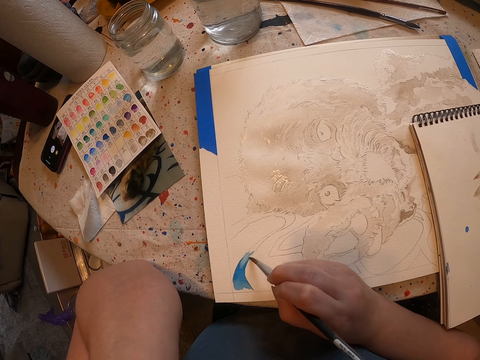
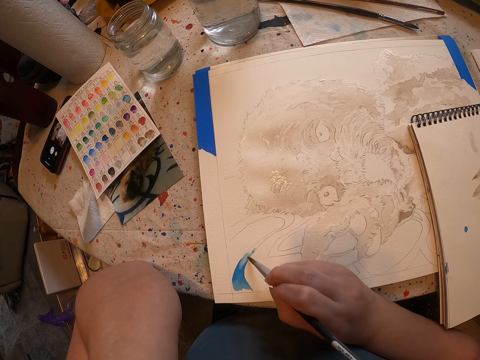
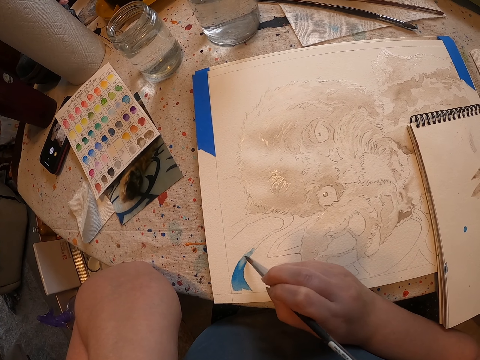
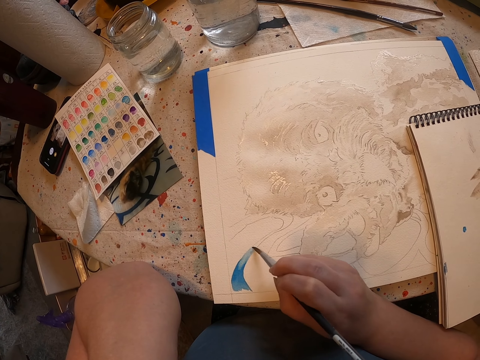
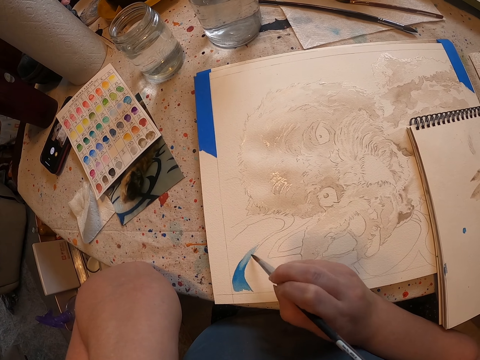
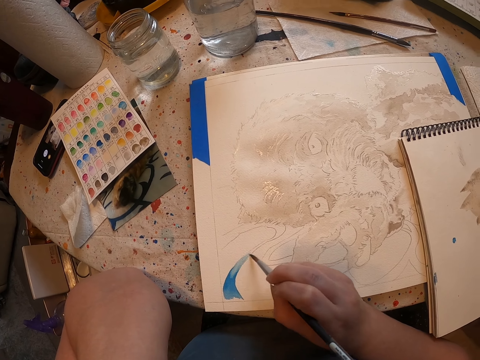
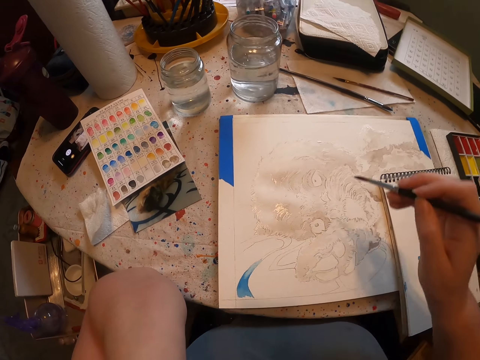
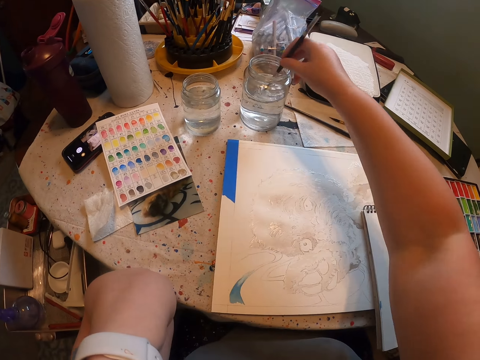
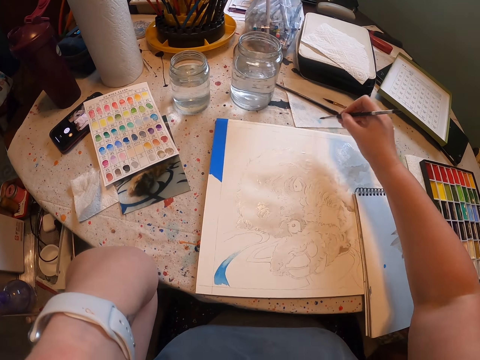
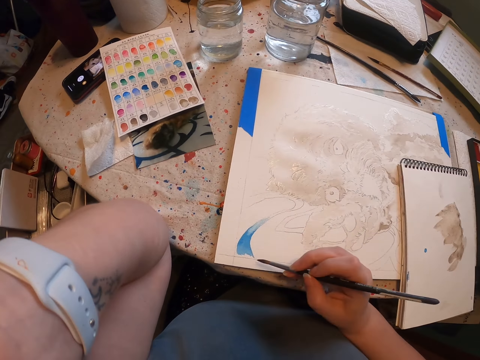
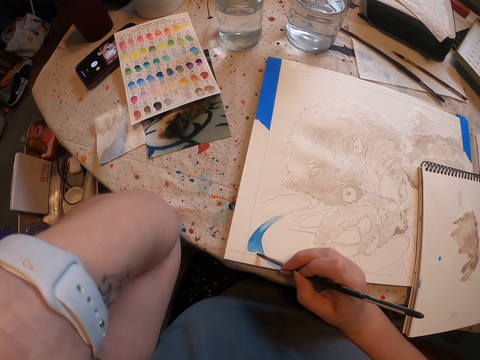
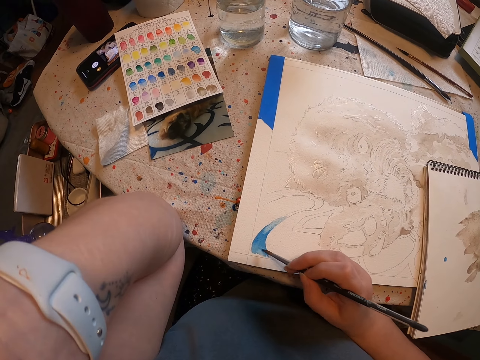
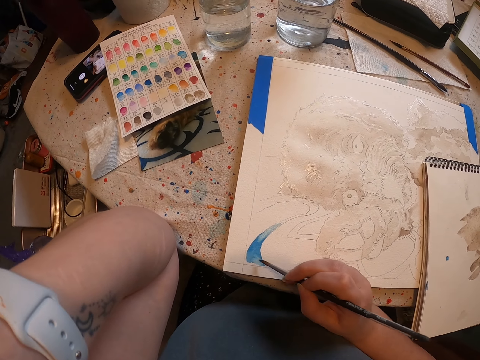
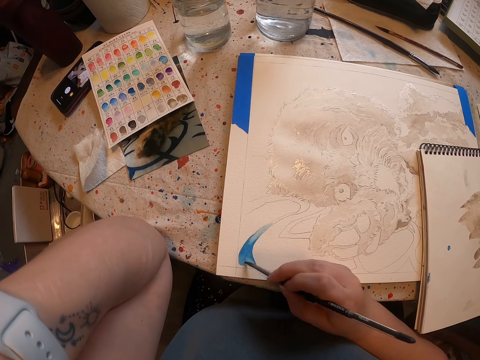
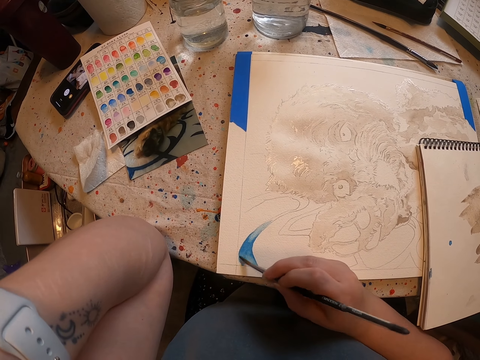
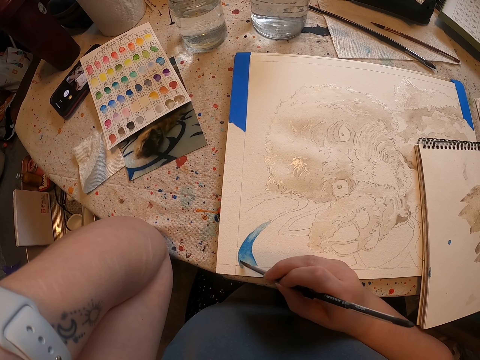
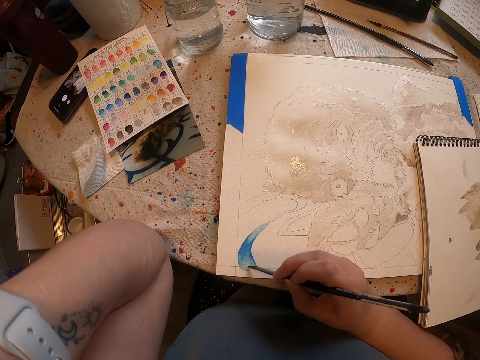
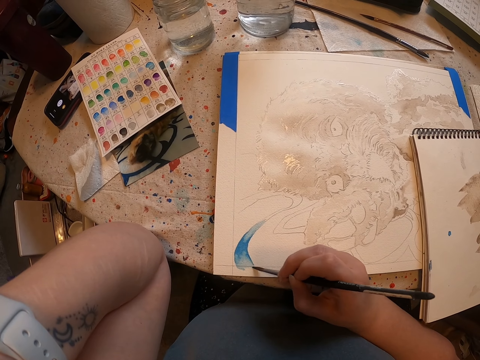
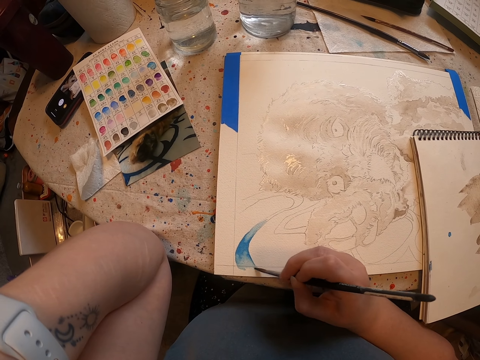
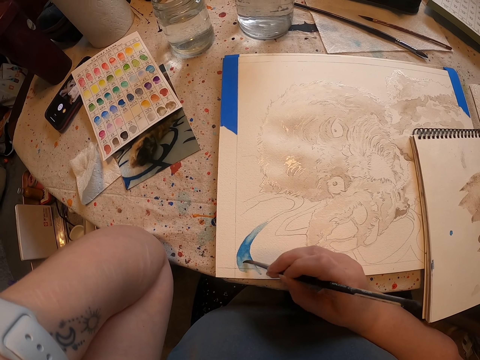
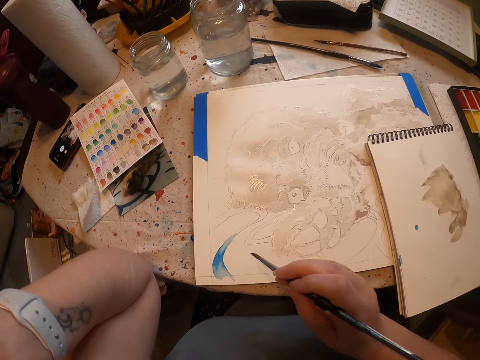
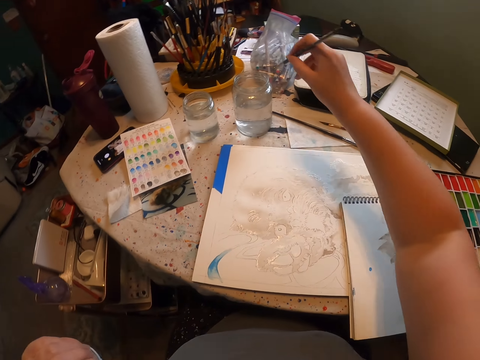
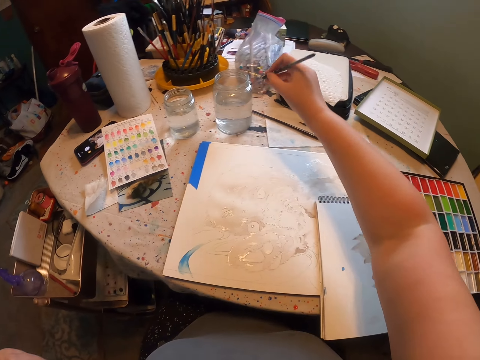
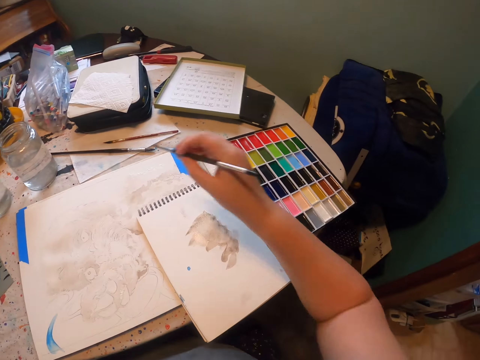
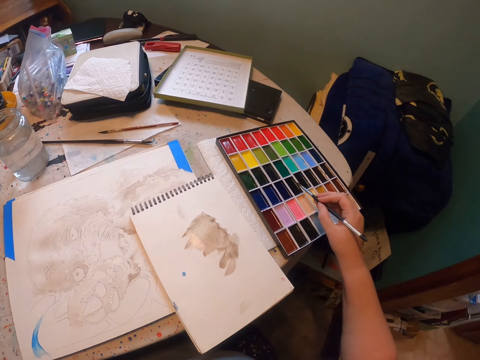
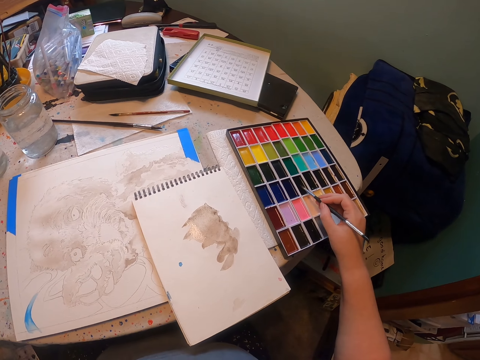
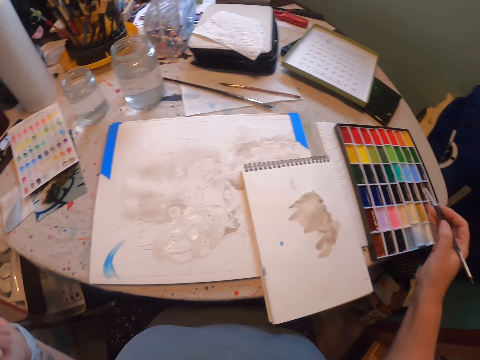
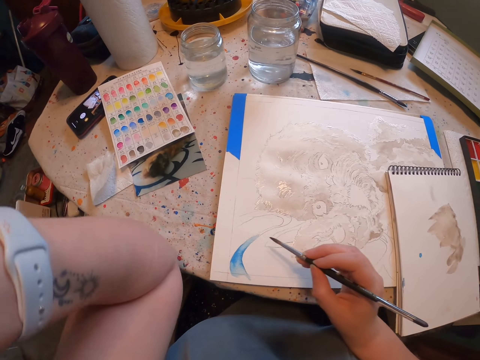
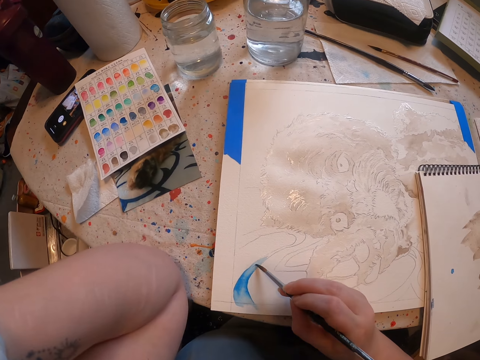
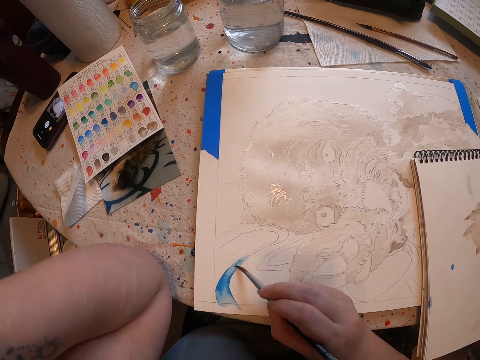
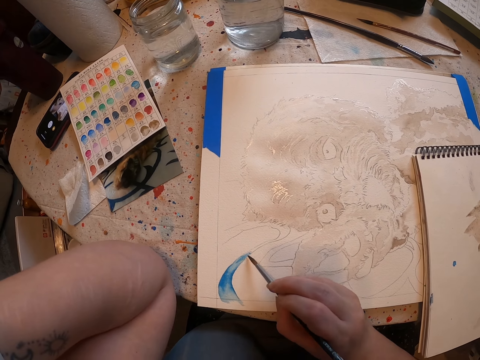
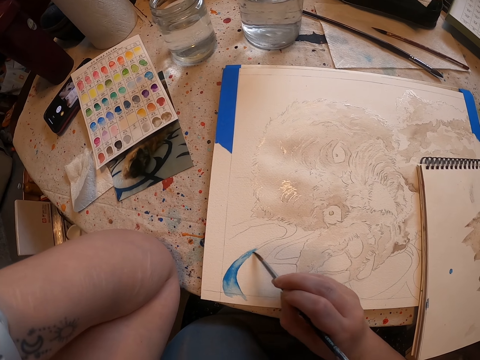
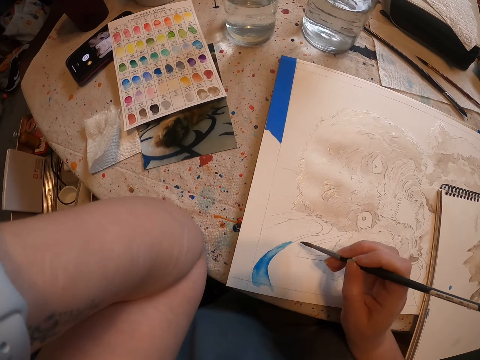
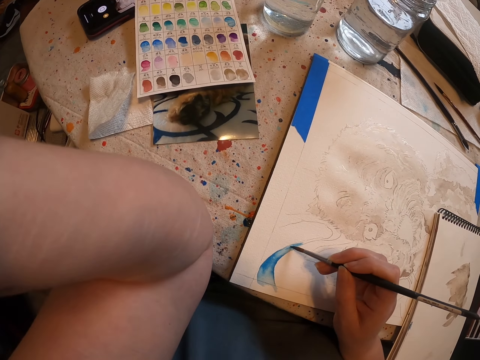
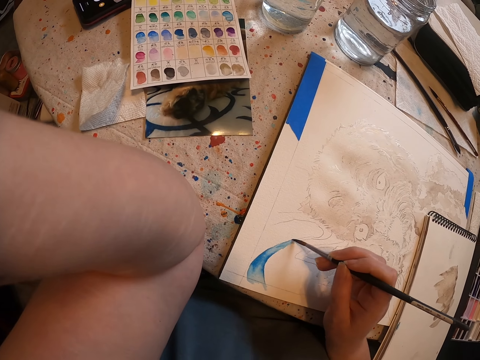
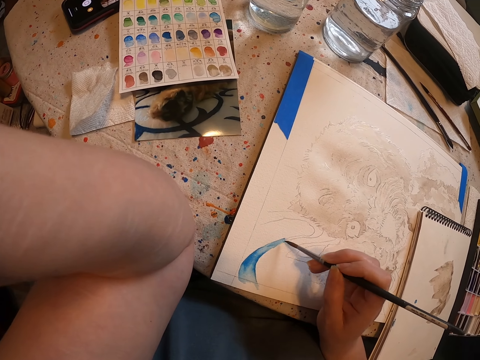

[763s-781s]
The camera wearer dips the brush in the water. They remove the brush from the water. They paint the sketch on the sheet of paper with the brush. They dip the brush in the water. They remove the brush from the water. They dip the brush in the paint. They paint the sketch on the sheet of paper with the brush.

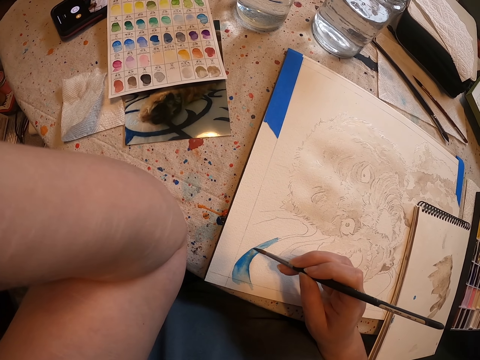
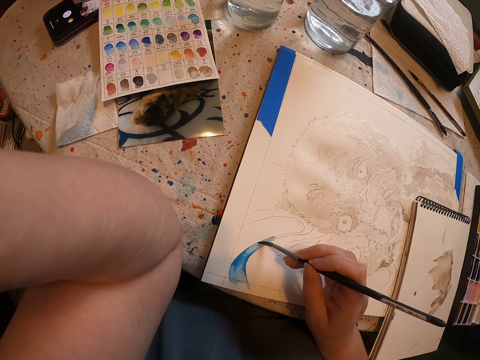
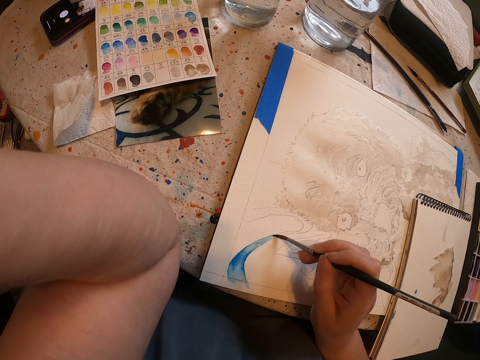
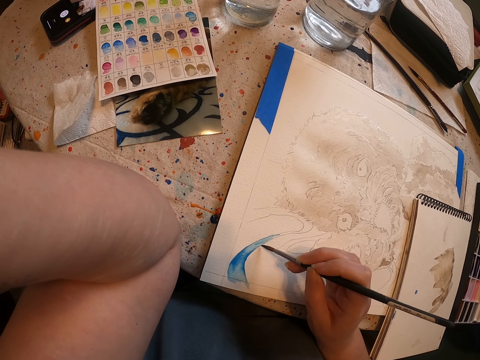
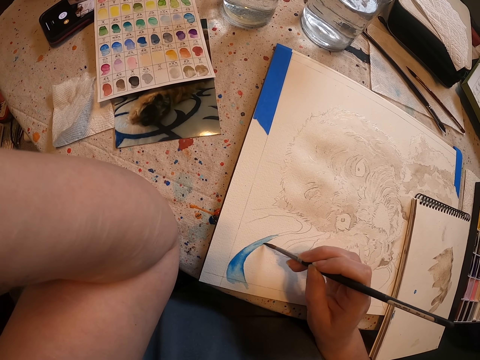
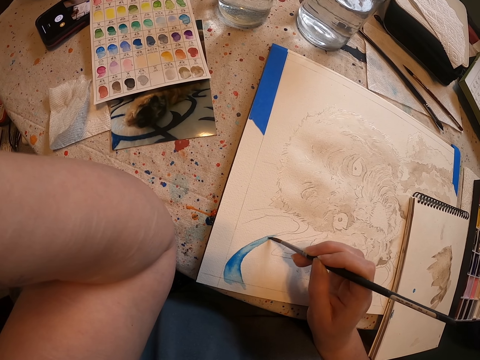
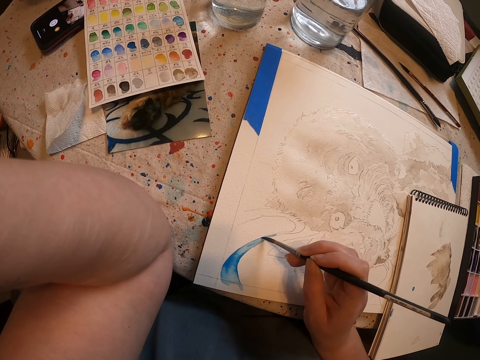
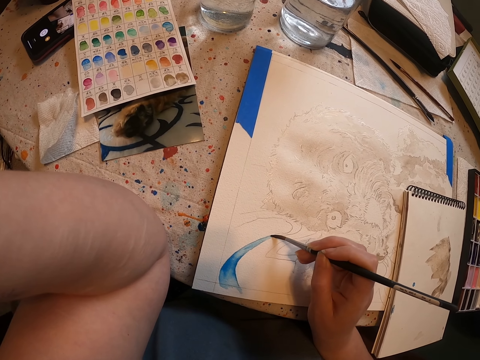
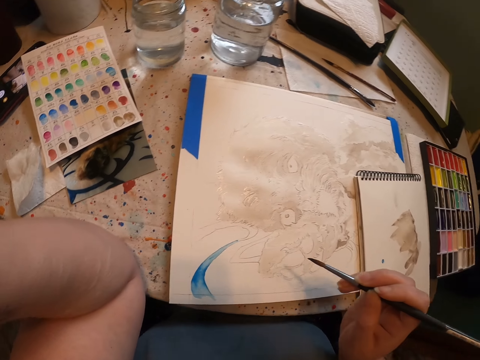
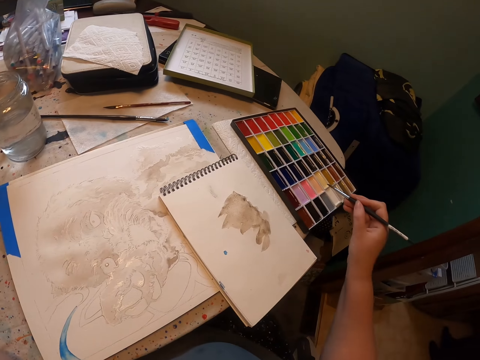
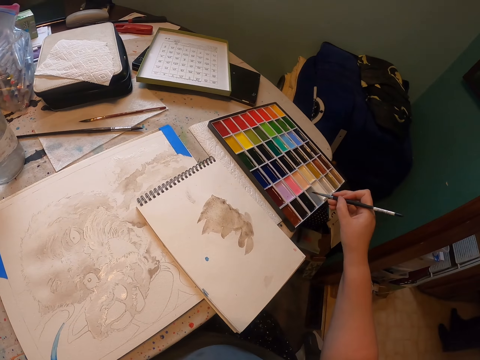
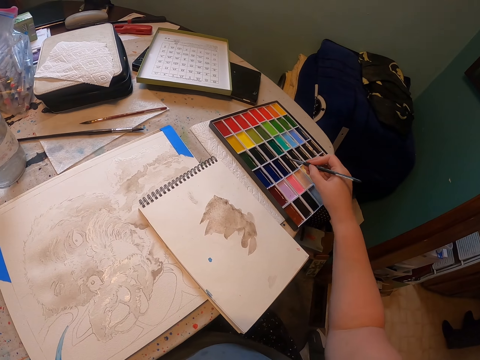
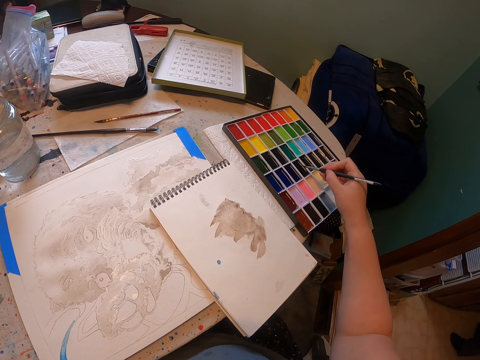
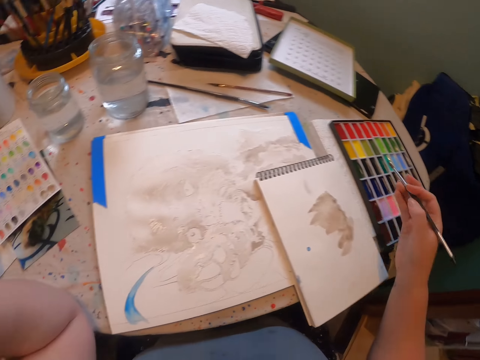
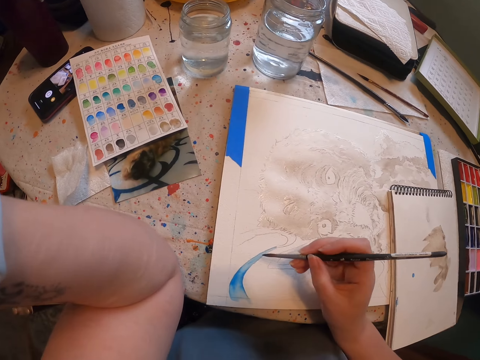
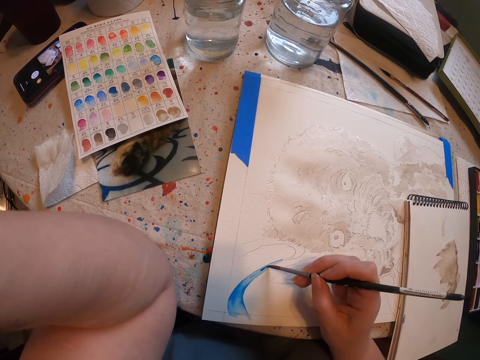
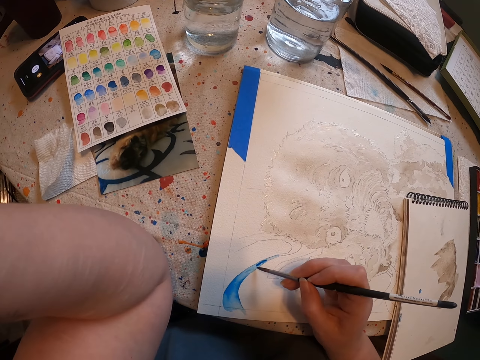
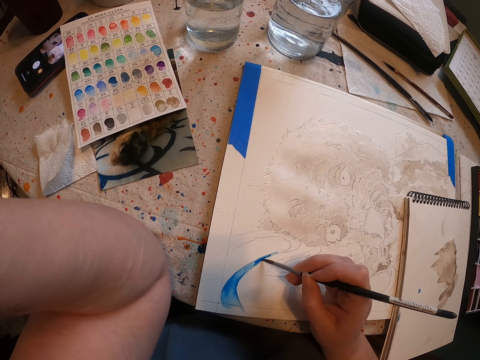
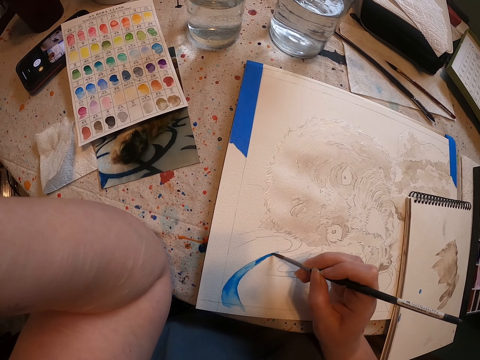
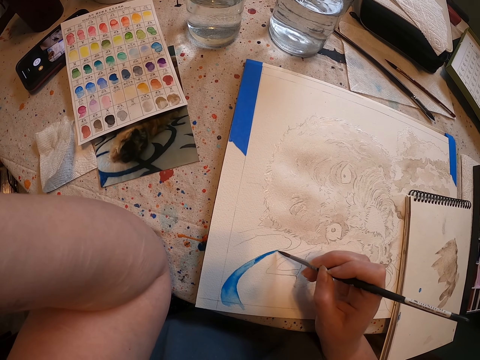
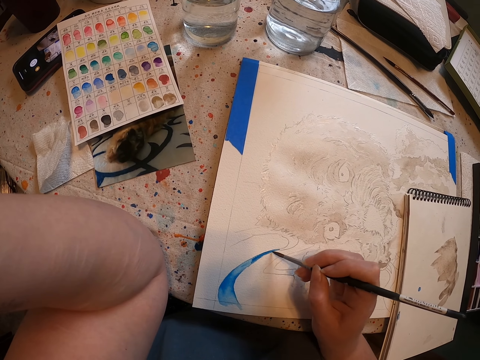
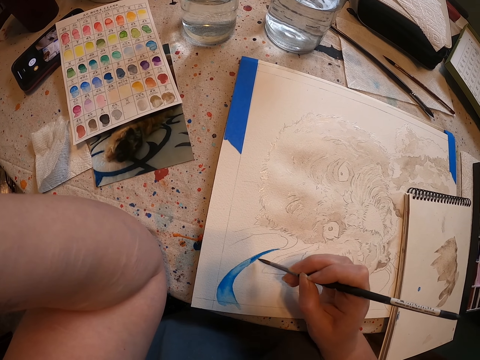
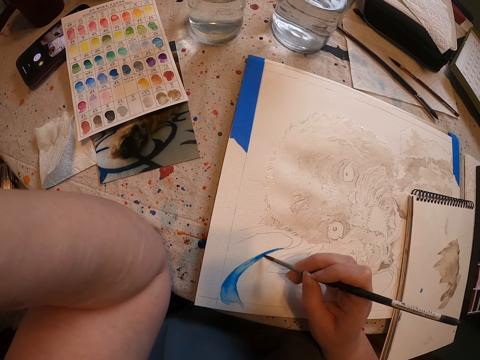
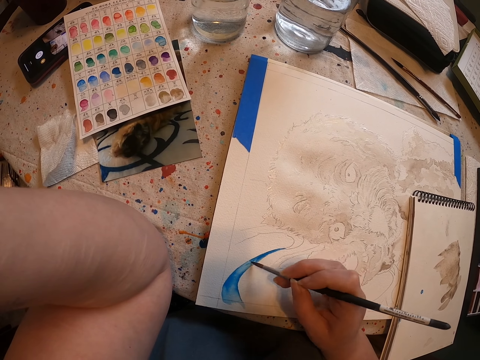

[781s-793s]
The camera wearer dips the brush in the paint. They paint the sketch on the sheet of paper with the brush.
